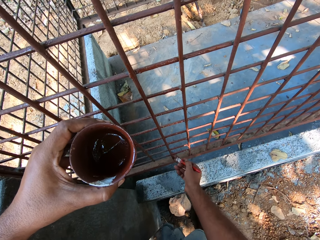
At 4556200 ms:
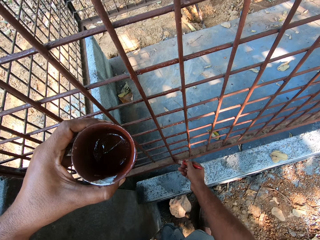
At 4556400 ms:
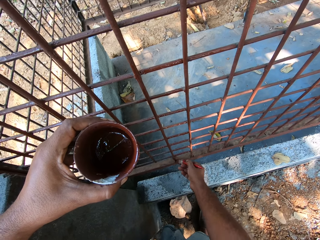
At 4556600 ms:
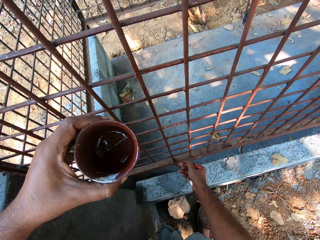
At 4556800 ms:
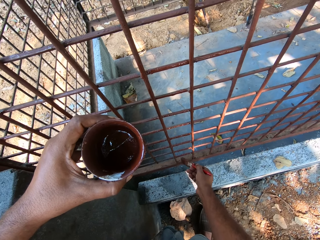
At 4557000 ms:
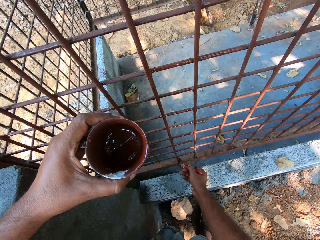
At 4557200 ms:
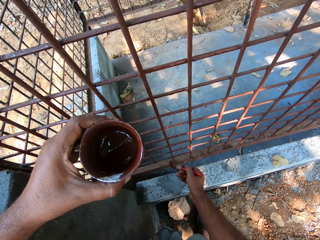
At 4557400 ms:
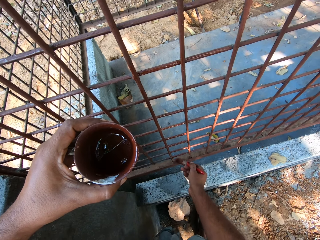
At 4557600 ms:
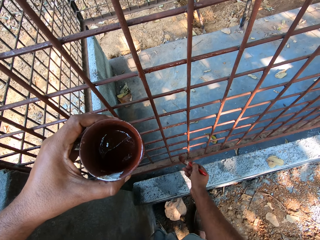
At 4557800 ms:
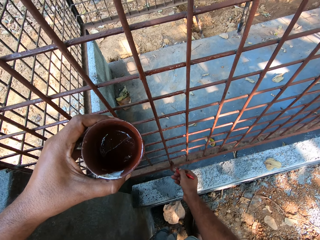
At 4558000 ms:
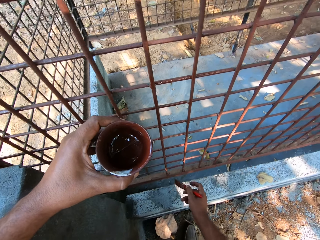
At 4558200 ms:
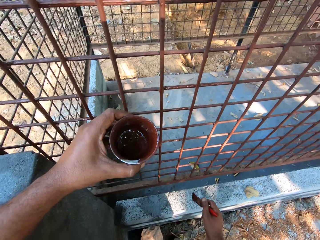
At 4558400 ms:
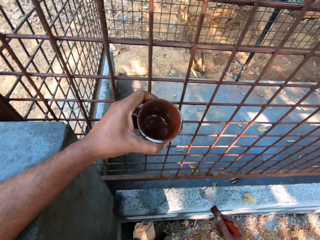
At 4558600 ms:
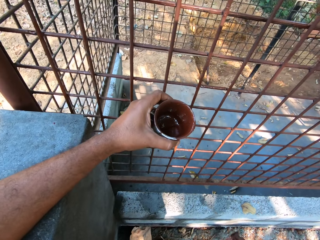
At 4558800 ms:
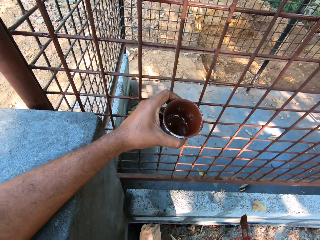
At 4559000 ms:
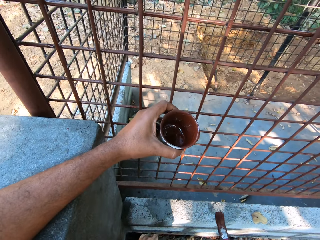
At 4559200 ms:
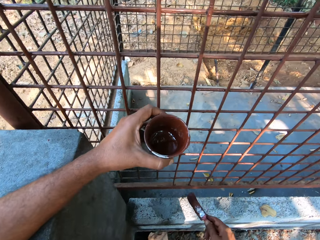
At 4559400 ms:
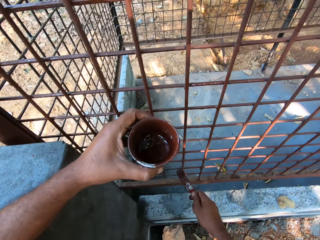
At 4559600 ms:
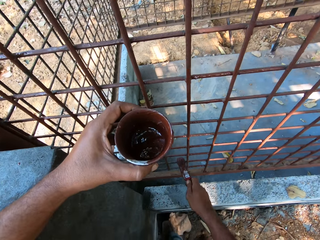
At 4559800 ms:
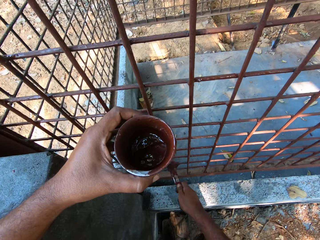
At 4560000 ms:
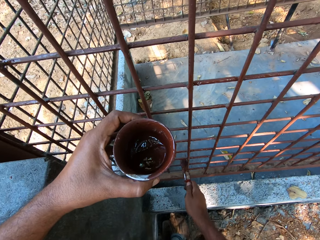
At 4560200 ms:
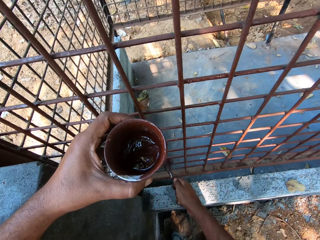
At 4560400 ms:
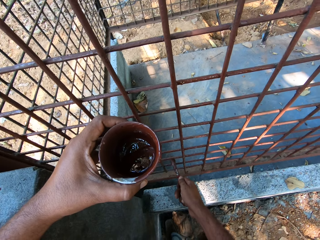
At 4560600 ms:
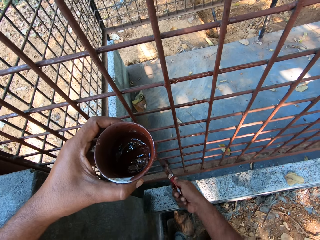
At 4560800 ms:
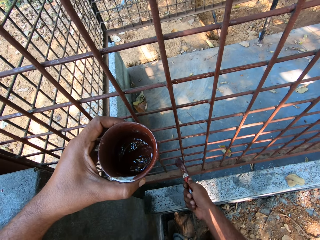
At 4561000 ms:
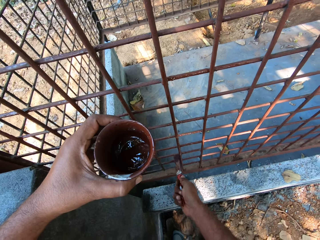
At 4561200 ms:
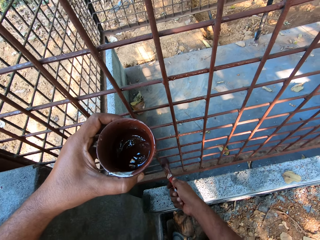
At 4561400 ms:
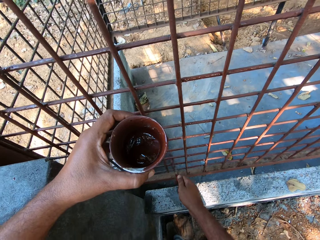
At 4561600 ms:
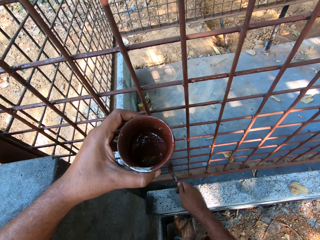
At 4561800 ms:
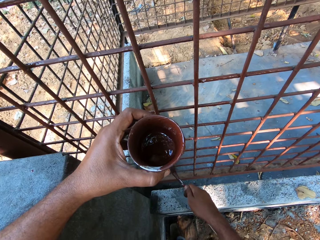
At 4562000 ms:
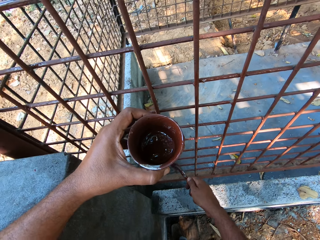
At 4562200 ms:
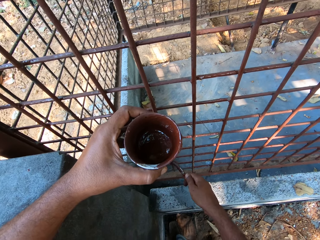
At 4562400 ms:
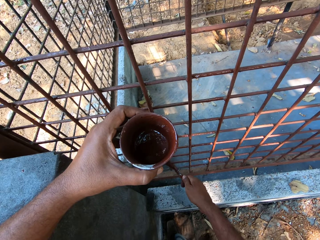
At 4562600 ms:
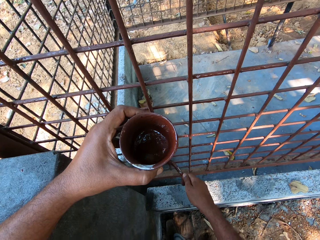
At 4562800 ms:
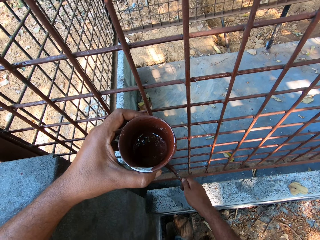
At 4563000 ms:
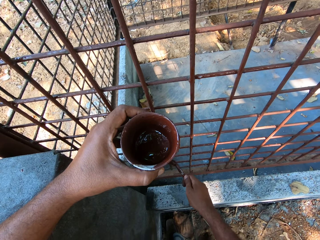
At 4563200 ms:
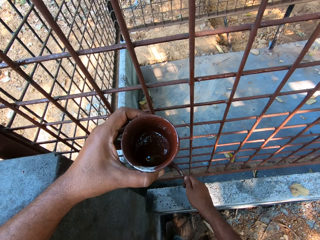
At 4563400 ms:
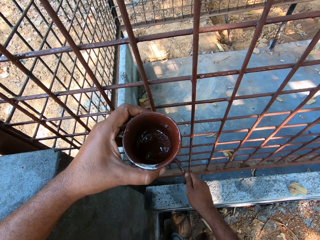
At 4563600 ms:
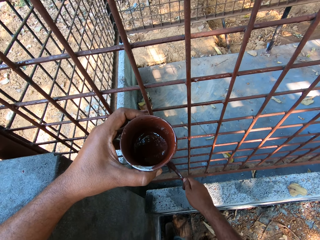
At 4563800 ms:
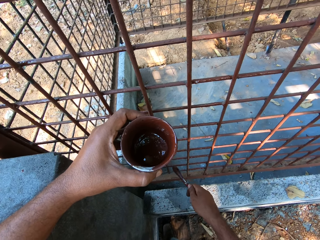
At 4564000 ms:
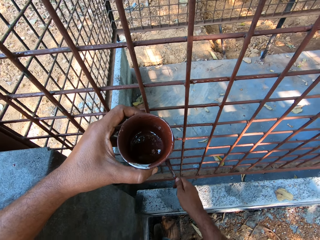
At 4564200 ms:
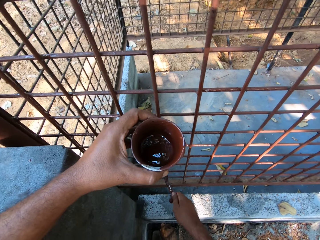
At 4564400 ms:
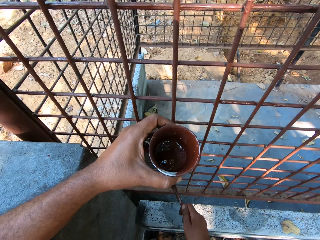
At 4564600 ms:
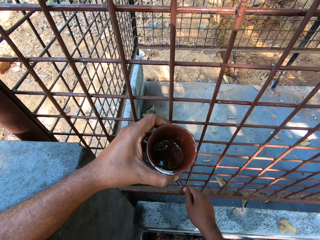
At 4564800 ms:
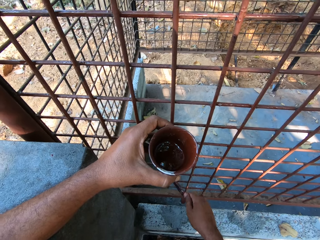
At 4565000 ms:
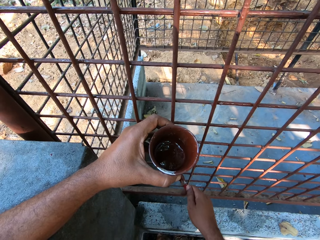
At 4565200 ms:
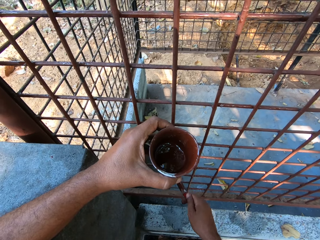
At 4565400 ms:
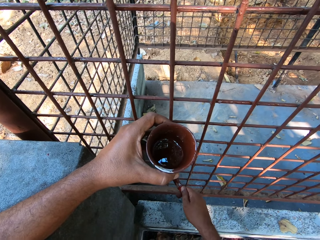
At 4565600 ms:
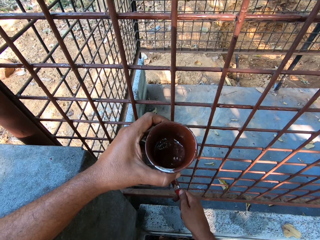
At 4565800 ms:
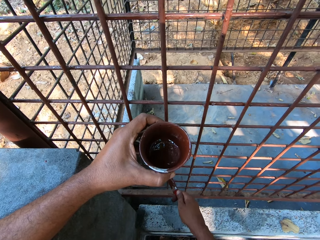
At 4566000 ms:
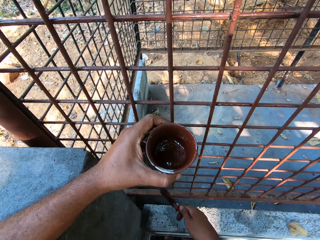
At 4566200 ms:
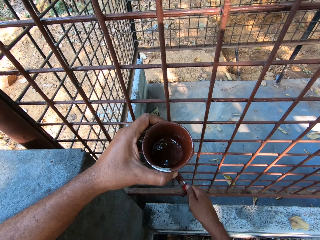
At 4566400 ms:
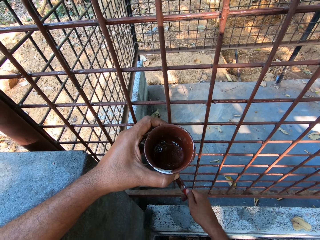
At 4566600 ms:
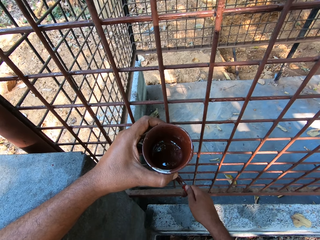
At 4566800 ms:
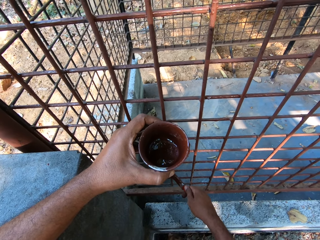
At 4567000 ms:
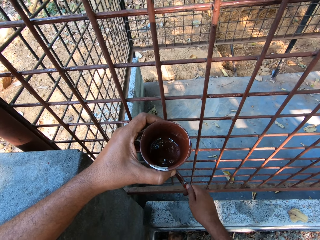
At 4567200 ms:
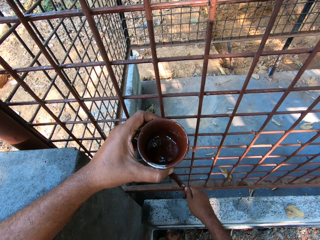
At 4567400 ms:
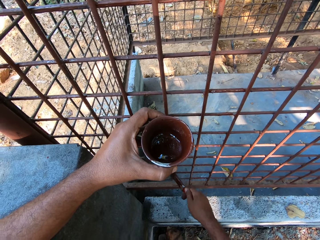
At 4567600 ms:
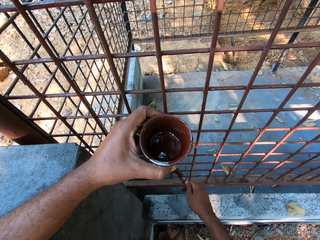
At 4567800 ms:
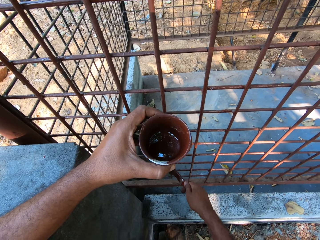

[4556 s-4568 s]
The camera wearer converses with a man. They paint a wire mesh with a paint brush.

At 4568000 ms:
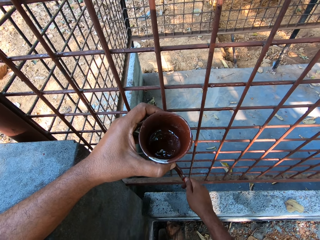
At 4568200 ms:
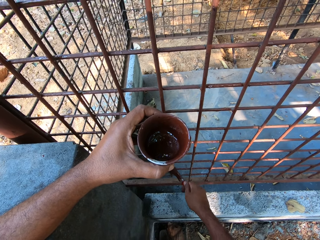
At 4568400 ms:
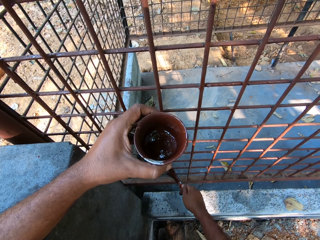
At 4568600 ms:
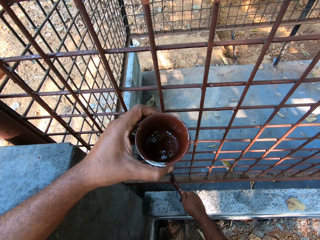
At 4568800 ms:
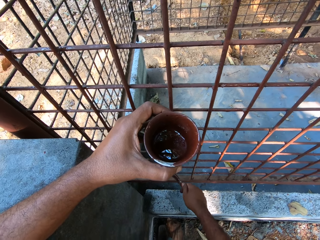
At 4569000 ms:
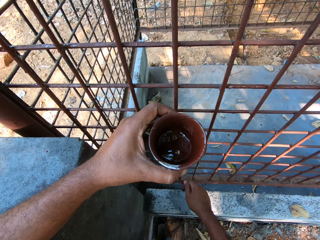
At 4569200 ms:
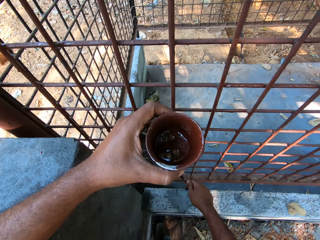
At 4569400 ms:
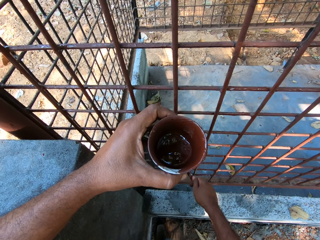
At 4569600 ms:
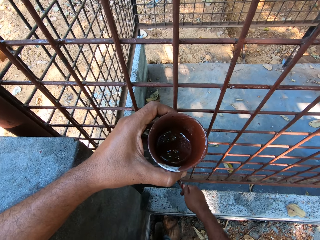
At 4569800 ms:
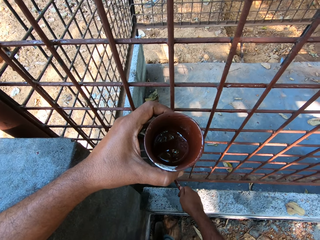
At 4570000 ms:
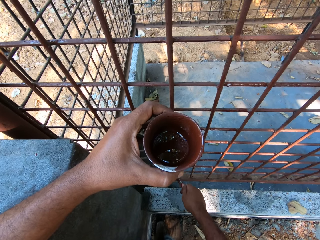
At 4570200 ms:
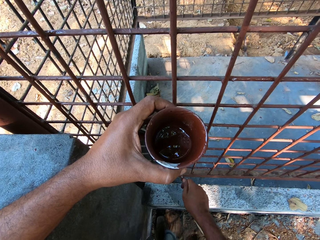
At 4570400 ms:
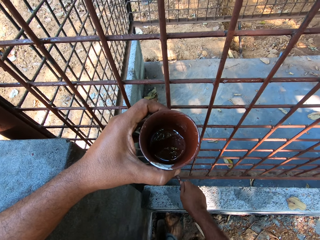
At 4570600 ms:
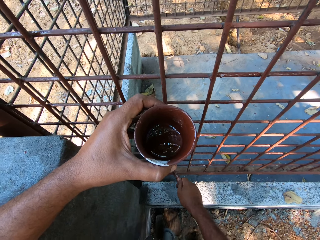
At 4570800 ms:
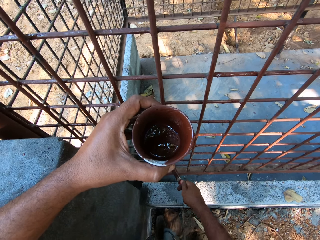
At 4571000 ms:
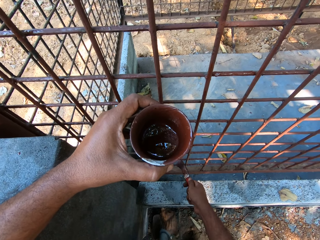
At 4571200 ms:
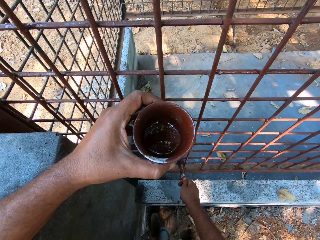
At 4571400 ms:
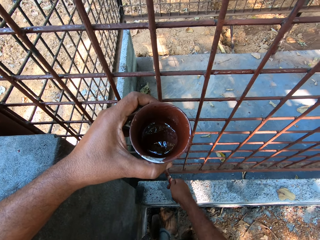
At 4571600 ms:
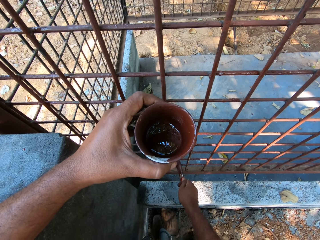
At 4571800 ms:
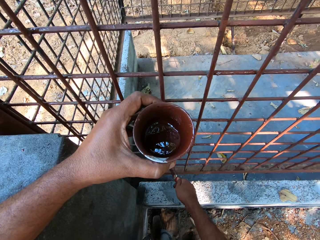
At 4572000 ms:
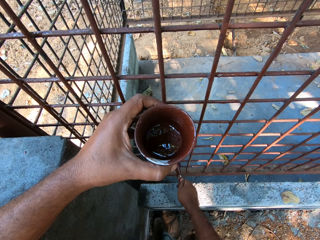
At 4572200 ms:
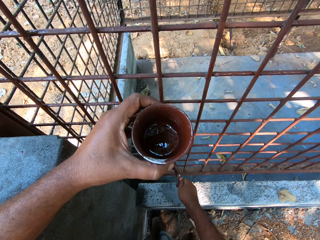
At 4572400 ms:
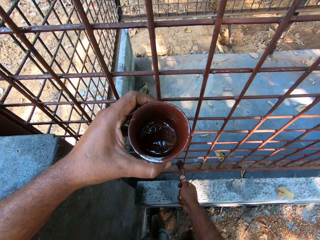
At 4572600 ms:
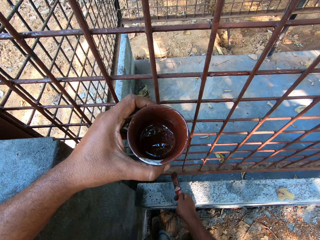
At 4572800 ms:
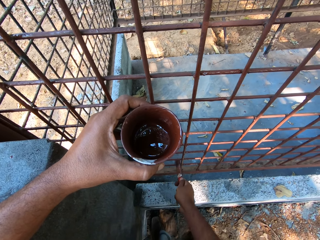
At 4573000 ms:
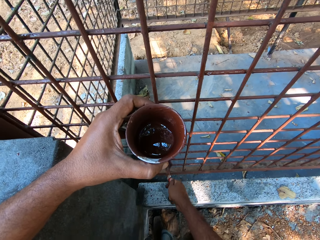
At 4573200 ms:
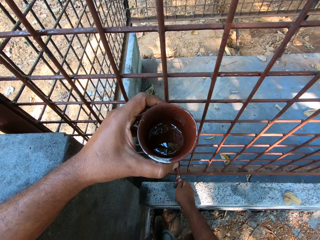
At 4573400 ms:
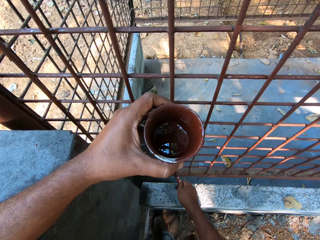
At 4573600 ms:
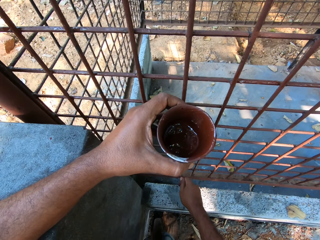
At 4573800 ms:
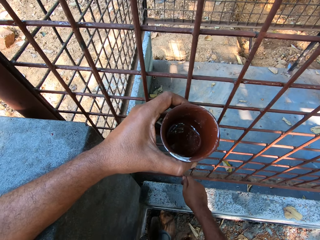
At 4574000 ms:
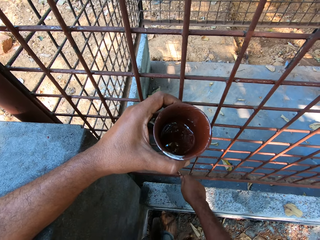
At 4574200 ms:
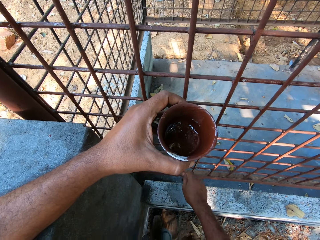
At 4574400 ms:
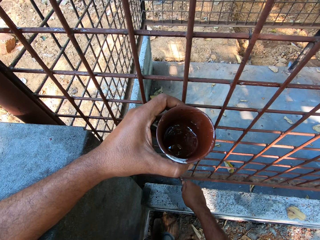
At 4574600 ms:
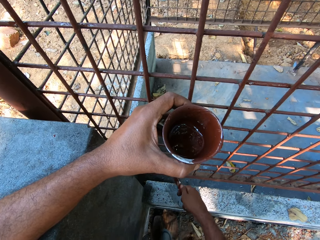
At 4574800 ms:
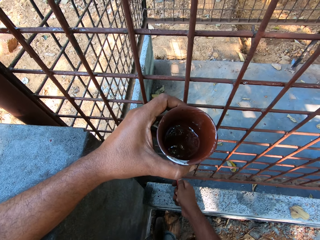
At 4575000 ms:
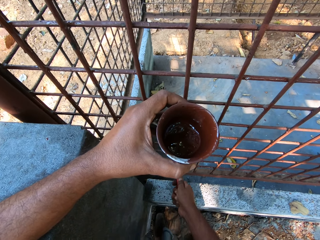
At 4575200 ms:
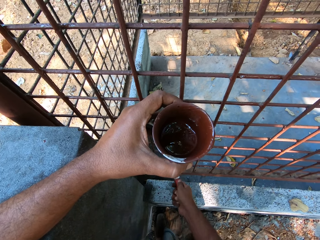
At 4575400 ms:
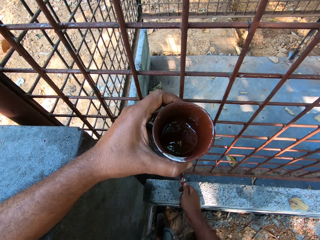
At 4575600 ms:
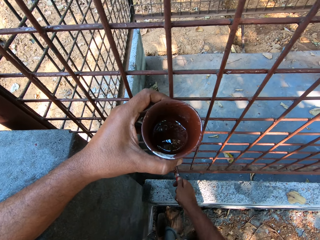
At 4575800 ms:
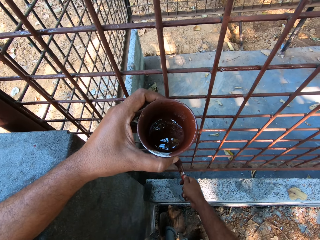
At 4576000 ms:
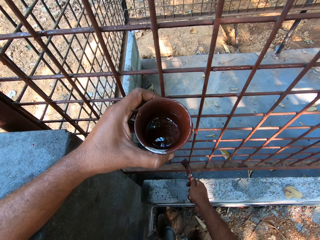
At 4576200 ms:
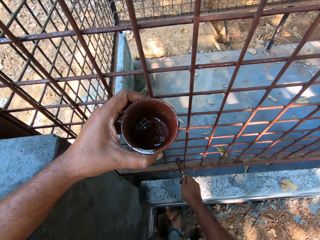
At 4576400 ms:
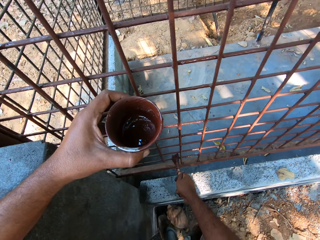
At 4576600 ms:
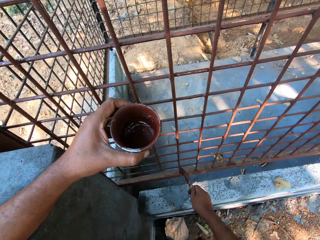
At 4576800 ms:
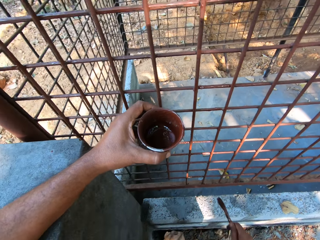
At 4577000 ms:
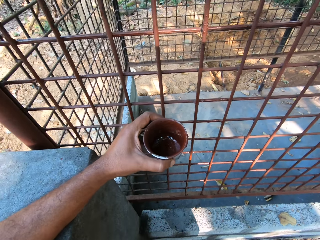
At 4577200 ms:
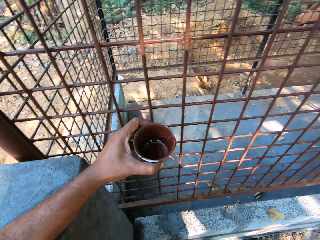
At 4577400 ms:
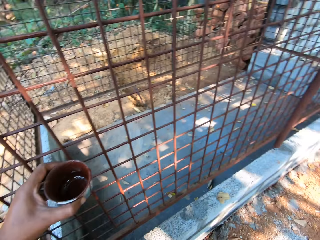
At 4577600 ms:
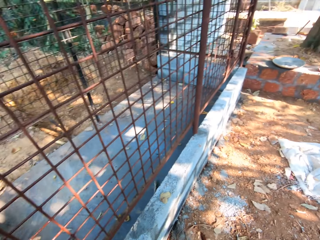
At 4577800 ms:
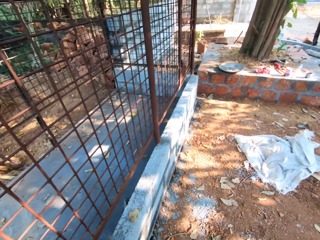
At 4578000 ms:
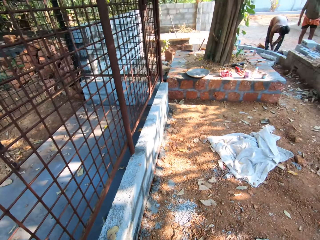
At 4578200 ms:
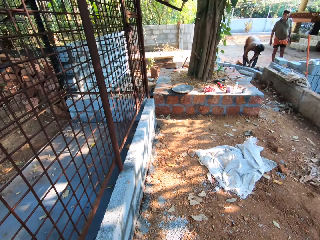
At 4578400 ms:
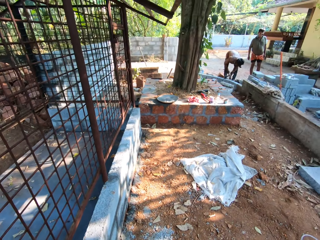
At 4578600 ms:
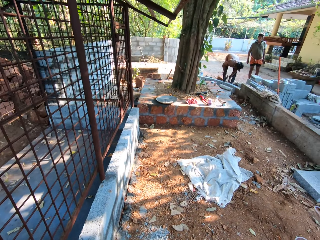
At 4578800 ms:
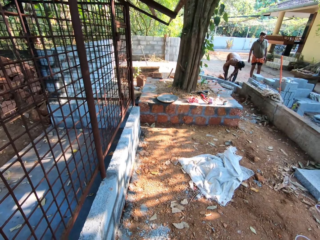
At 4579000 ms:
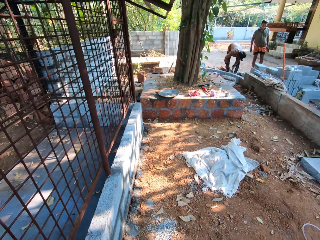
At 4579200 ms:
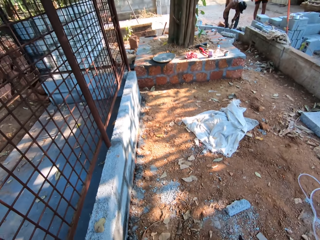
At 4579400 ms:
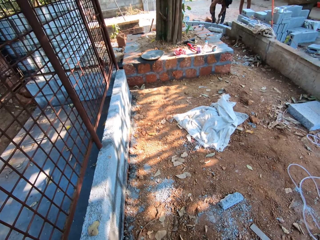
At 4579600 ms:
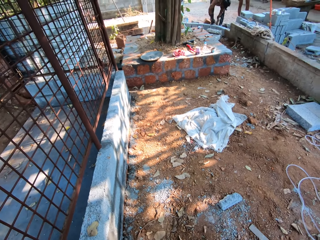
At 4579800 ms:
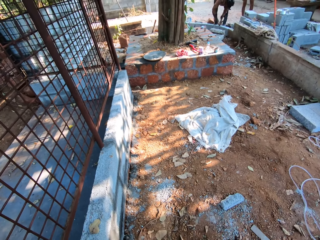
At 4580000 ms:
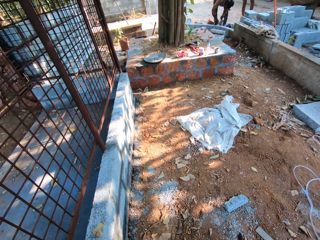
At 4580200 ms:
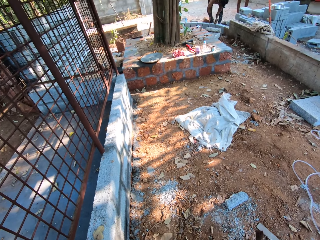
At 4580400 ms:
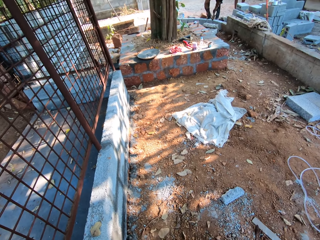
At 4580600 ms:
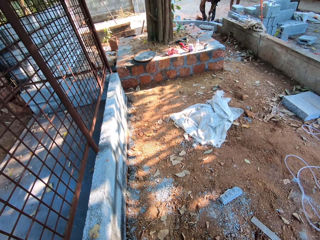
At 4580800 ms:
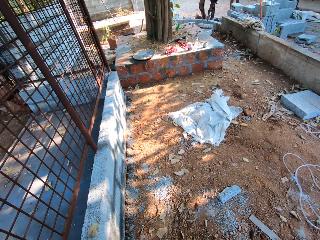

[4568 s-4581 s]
The camera wearer interacts with a man. The man spreads cement on a wall with a trowel in his right hand.
